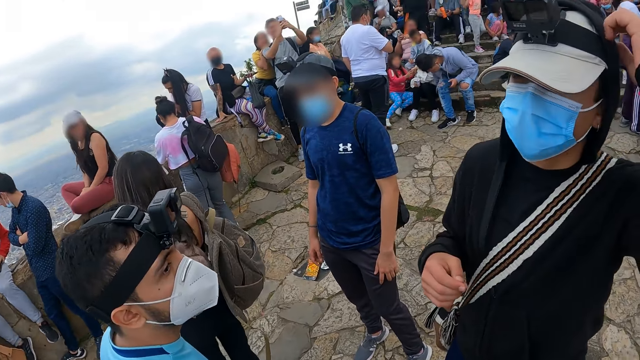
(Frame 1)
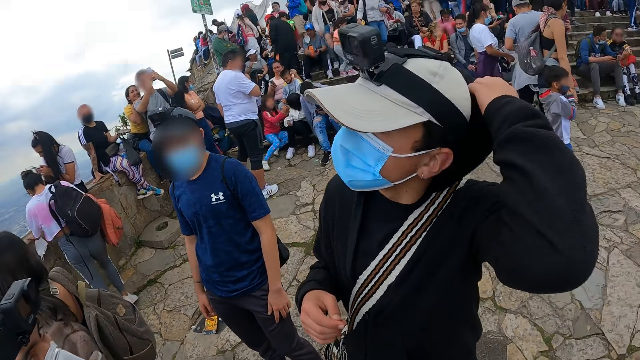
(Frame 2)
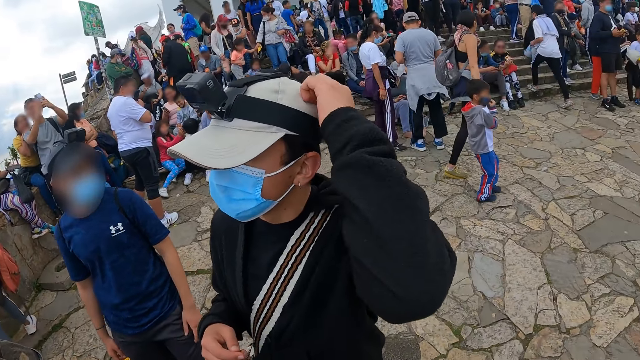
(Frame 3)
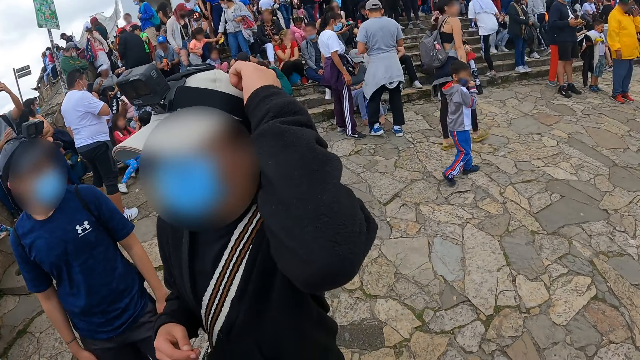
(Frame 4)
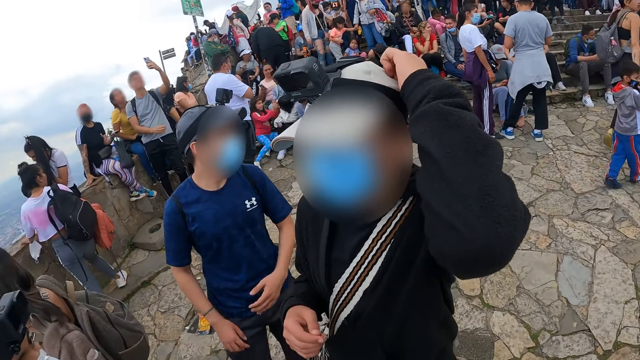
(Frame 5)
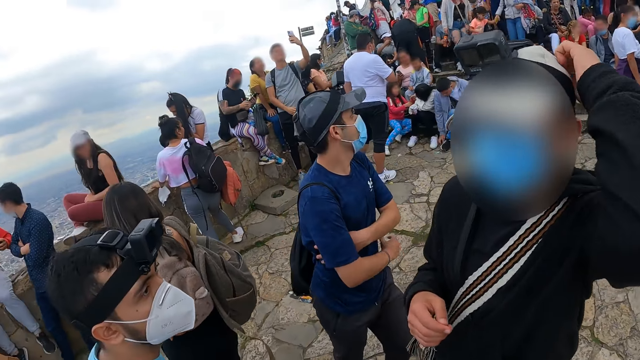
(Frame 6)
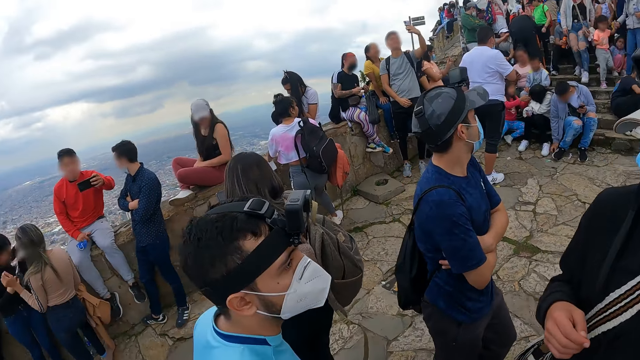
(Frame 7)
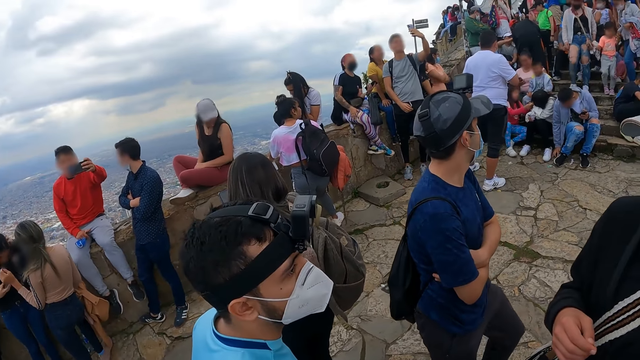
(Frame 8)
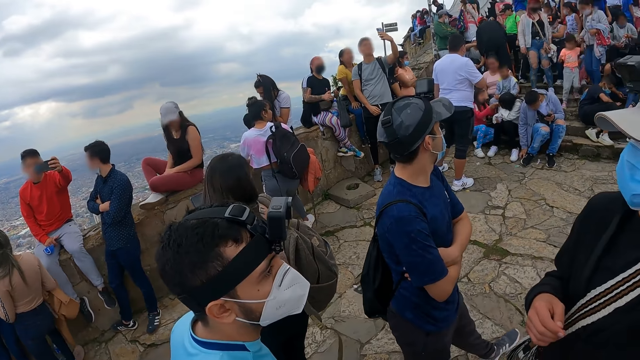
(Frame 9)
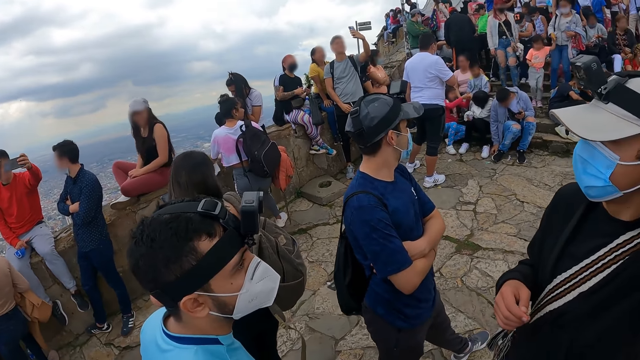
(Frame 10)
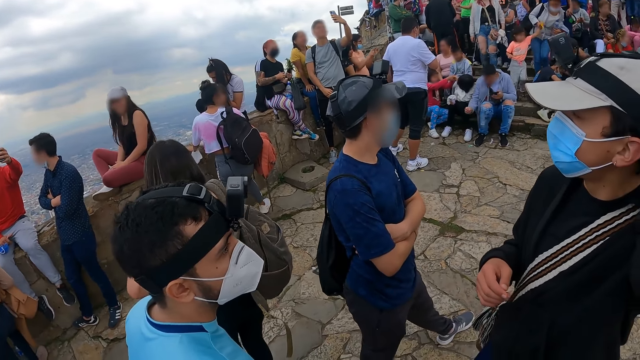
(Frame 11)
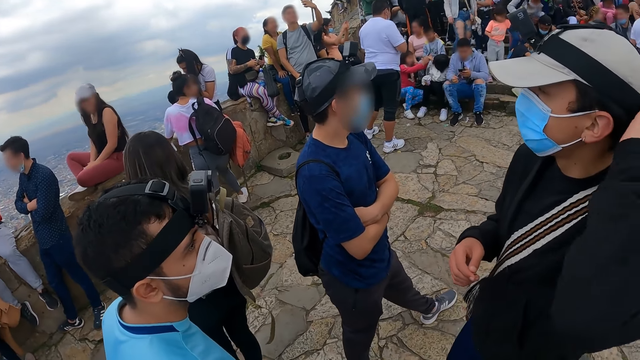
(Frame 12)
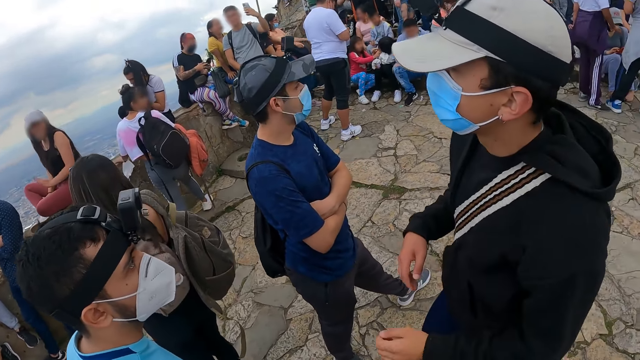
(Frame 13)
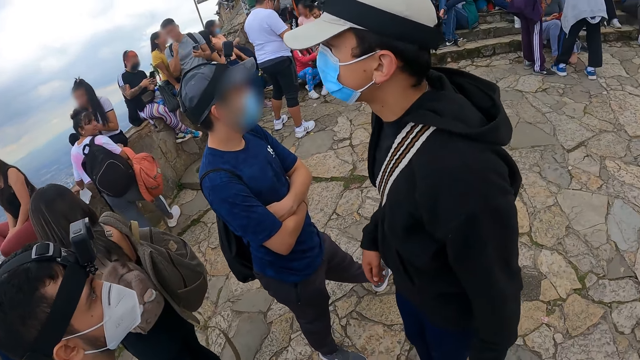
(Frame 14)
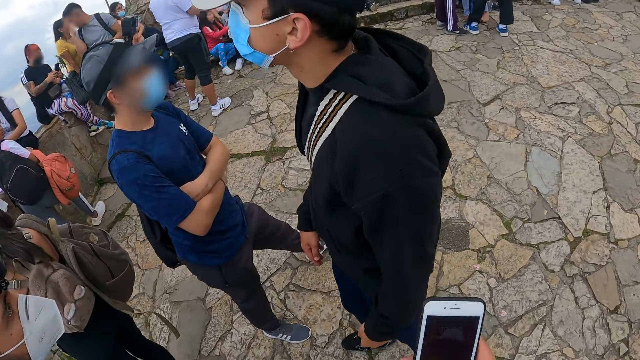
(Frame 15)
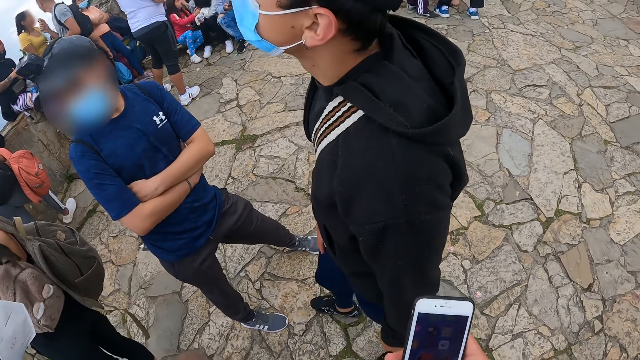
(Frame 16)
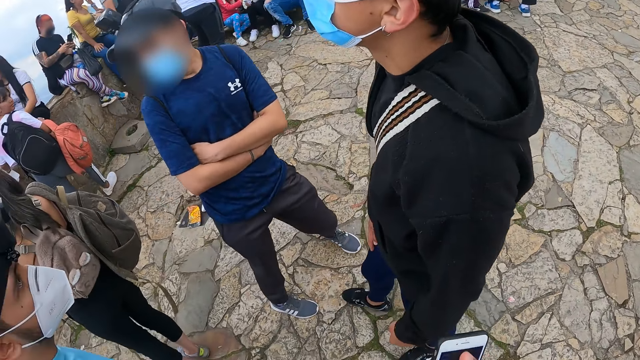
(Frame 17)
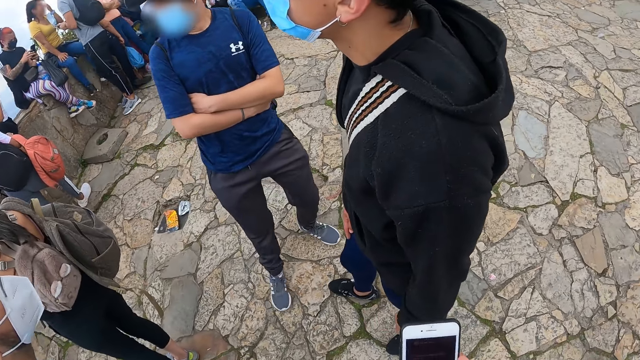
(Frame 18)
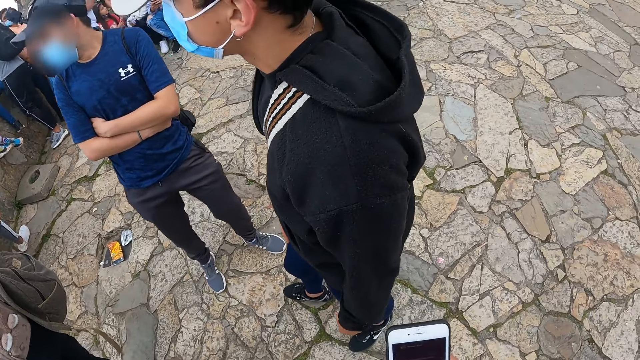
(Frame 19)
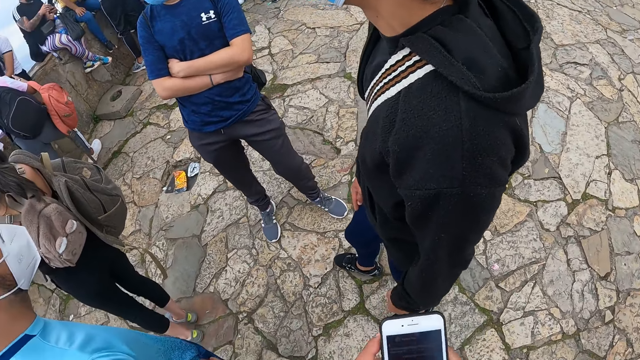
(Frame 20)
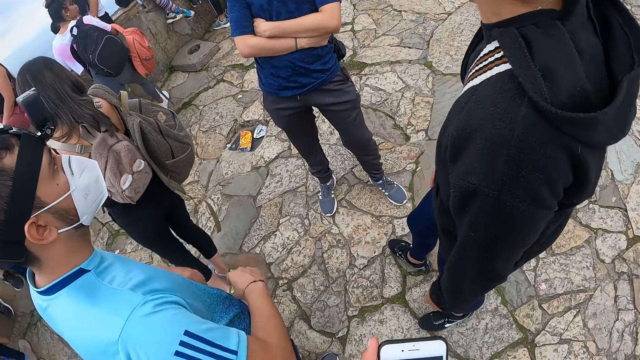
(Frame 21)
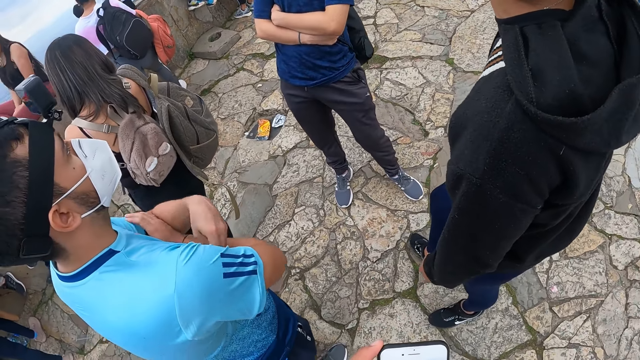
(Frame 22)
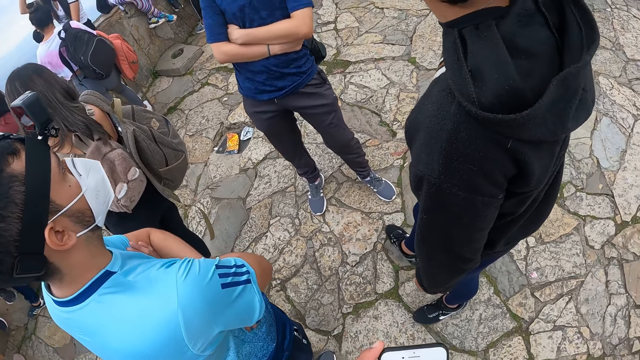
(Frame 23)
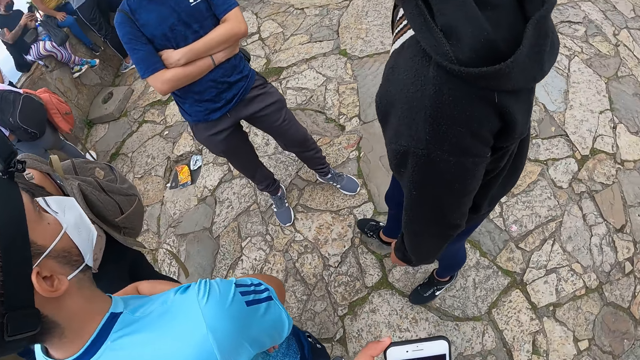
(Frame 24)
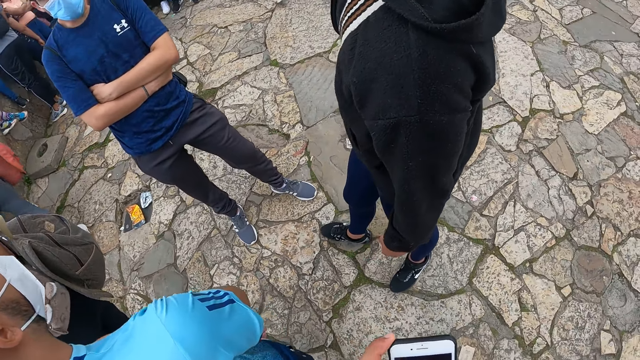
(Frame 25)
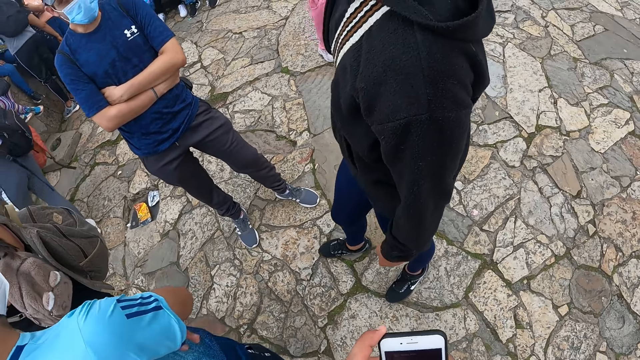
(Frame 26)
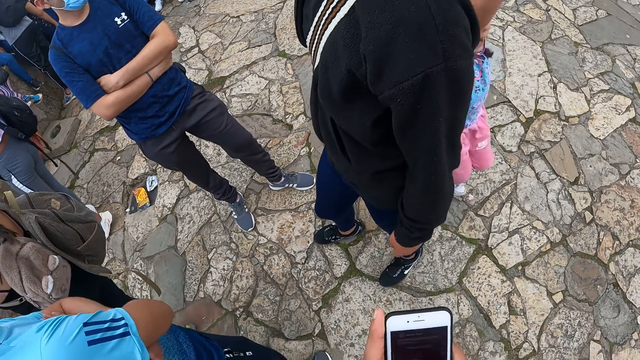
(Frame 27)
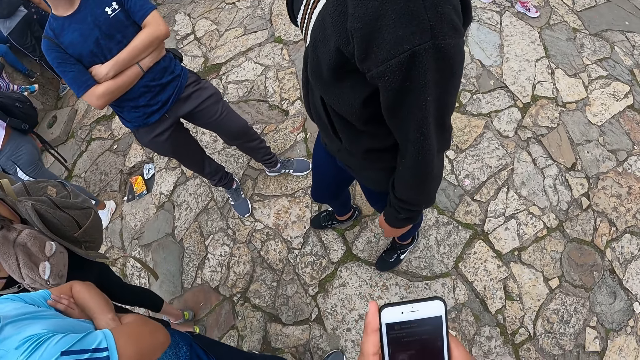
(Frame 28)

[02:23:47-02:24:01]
The man takes off a hood from his head with his left hand and scratches his head with his left hand. Another man folds both hands. The camera wearer holds the phone in his right hand. He operates the phone in his right hand. He holds the phone in his right hand with both hands. A third man folds both hands. The camera wearer operates the phone in both hands.

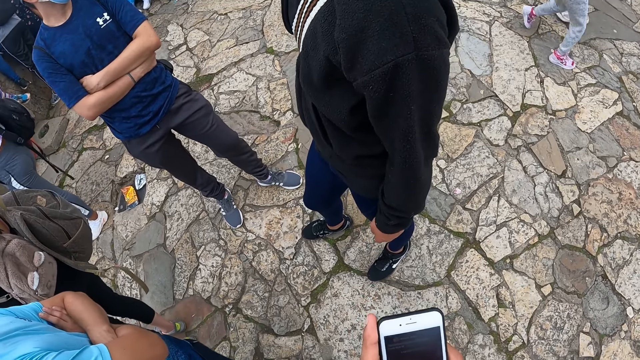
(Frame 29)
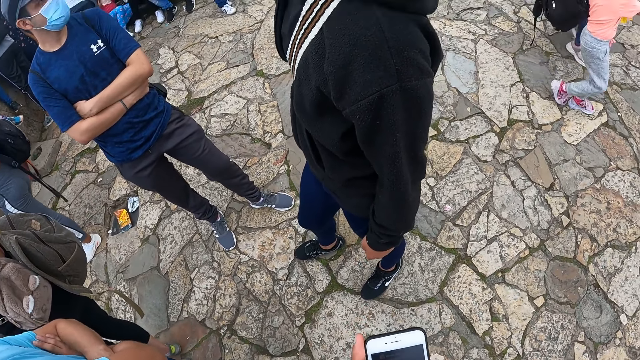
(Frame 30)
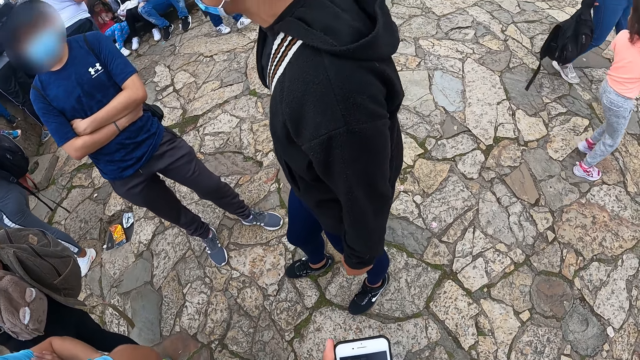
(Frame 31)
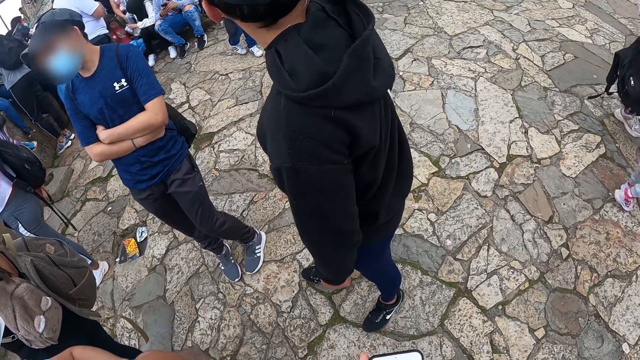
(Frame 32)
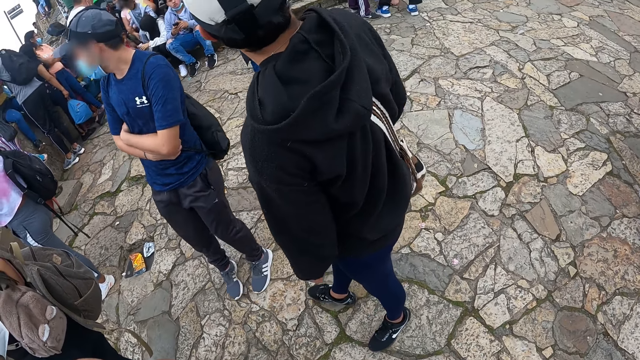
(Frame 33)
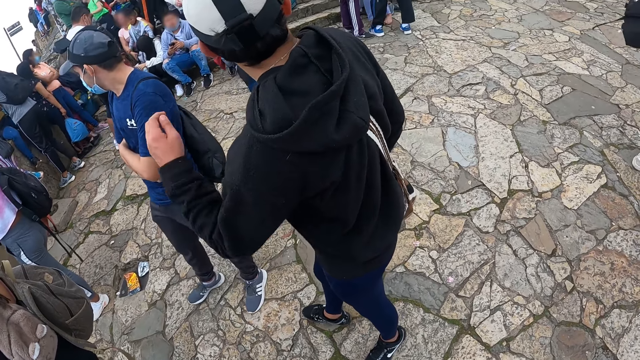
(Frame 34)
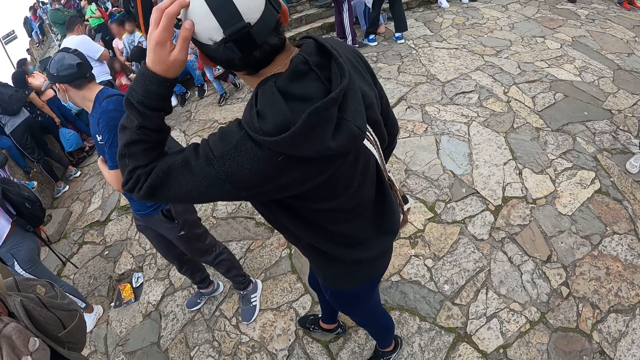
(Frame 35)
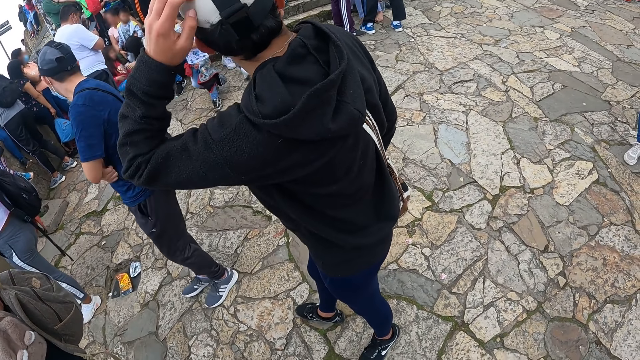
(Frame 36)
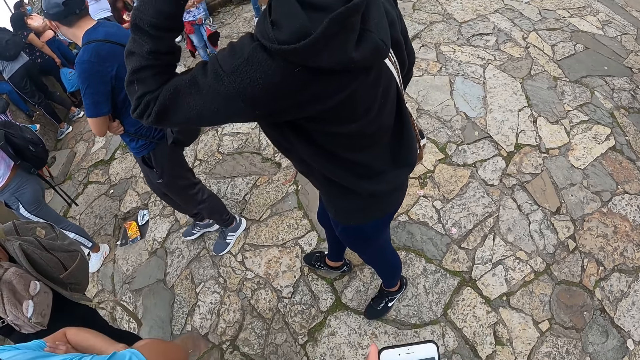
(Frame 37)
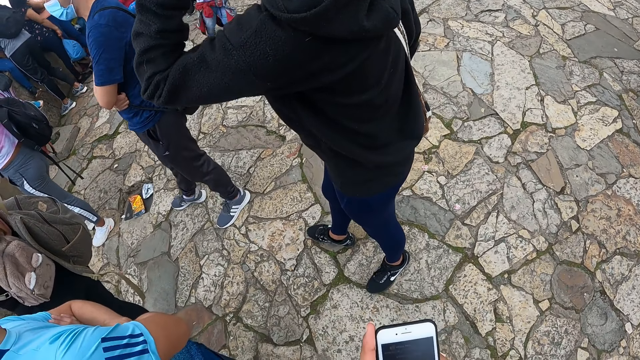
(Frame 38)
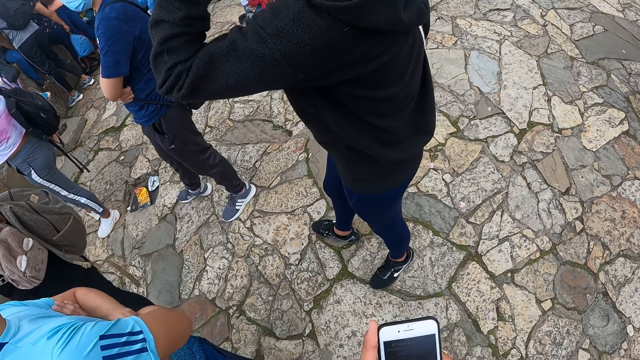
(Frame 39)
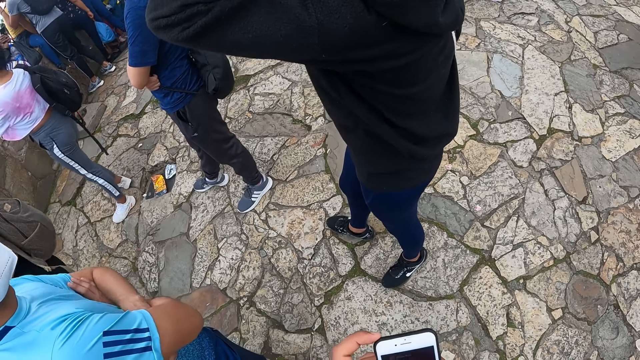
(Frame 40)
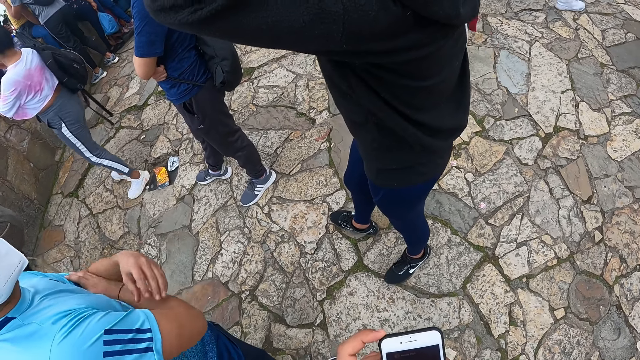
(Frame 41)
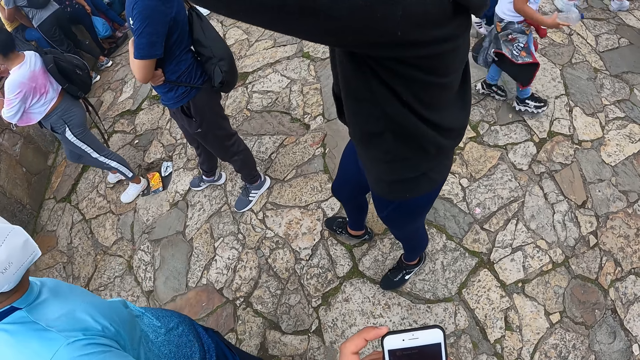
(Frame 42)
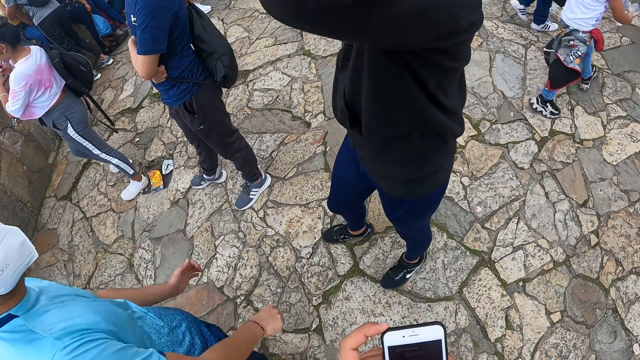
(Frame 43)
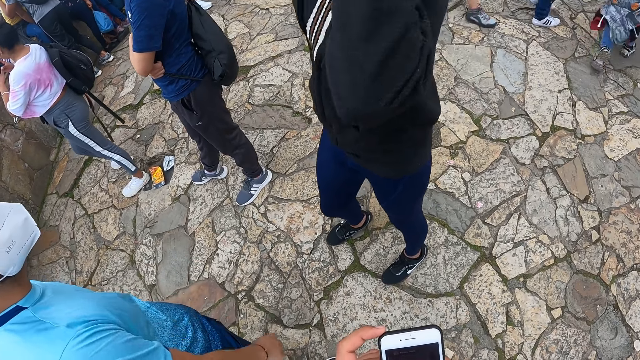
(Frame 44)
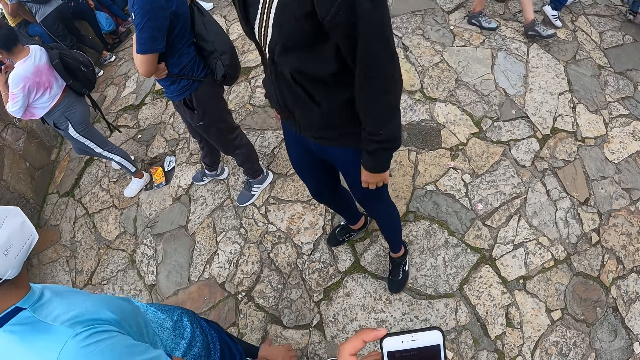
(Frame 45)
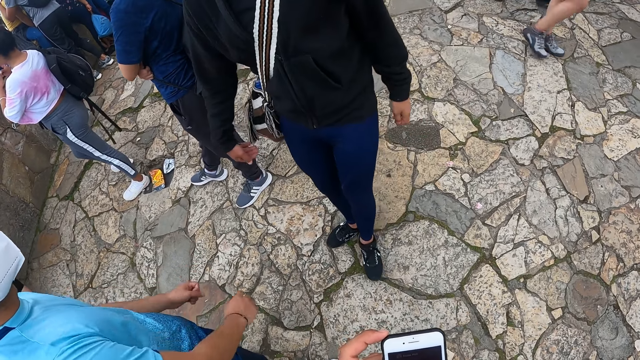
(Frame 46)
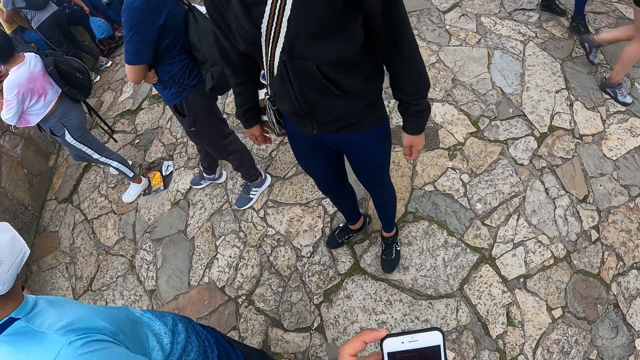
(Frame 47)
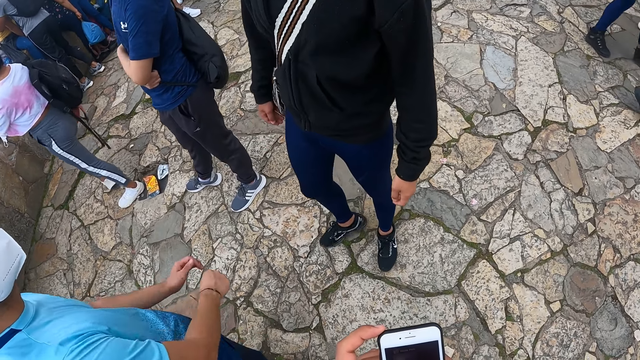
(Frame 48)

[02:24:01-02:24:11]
The man scratches his head with his left hand. Another man swings both hands.
